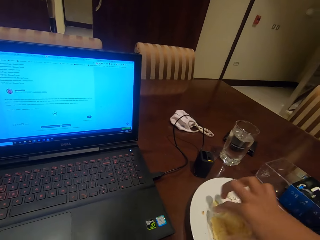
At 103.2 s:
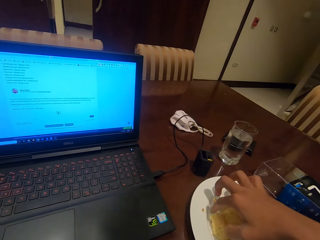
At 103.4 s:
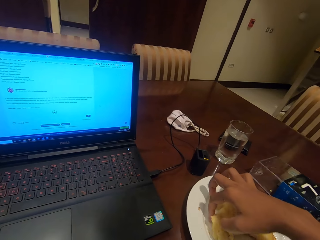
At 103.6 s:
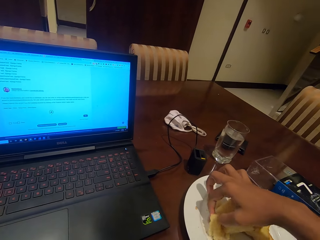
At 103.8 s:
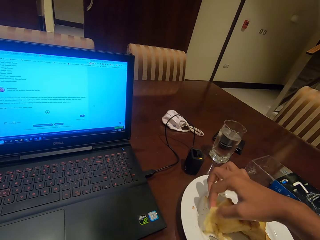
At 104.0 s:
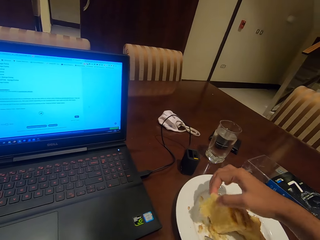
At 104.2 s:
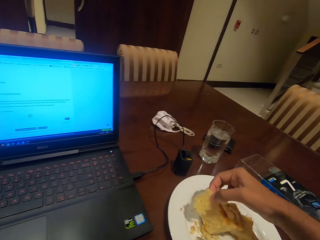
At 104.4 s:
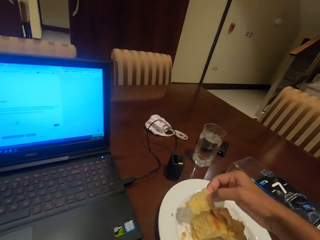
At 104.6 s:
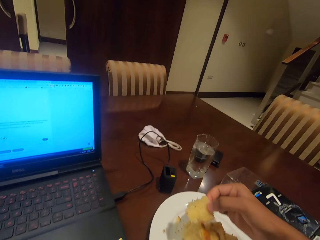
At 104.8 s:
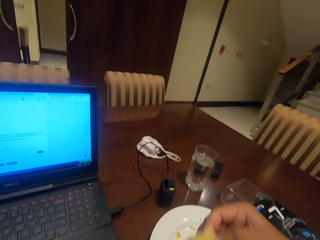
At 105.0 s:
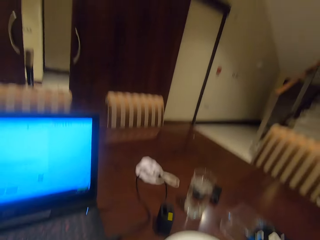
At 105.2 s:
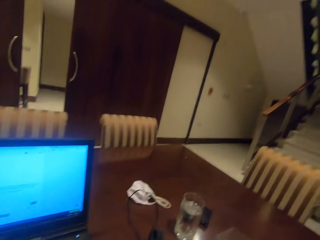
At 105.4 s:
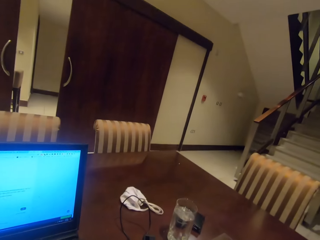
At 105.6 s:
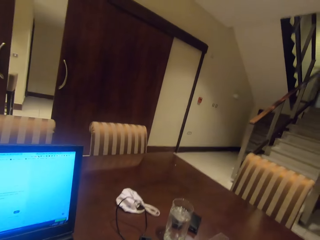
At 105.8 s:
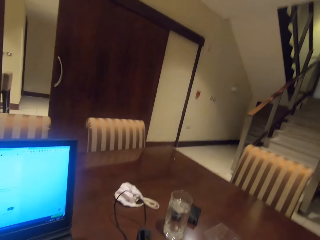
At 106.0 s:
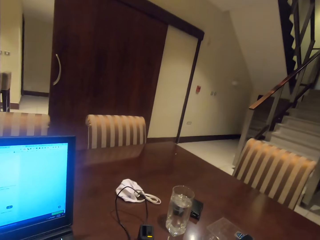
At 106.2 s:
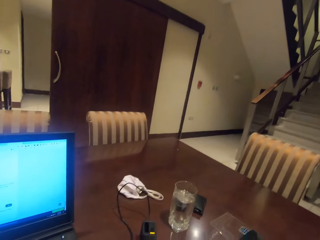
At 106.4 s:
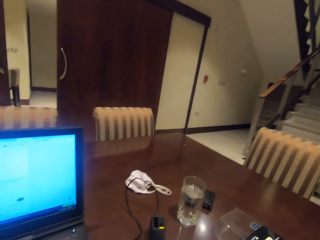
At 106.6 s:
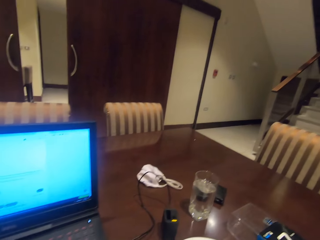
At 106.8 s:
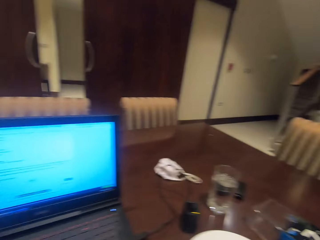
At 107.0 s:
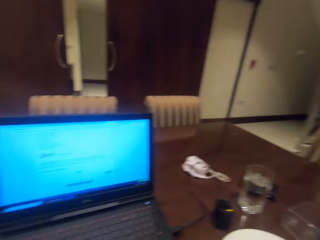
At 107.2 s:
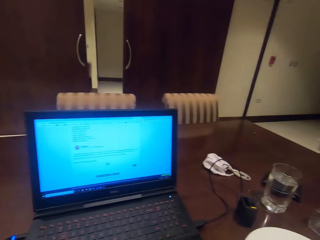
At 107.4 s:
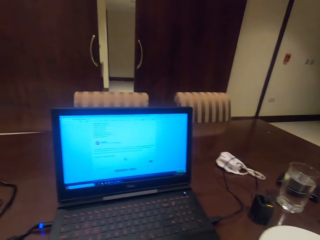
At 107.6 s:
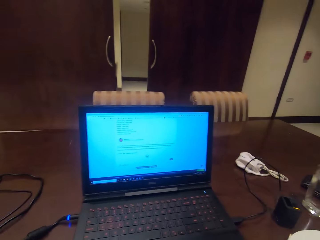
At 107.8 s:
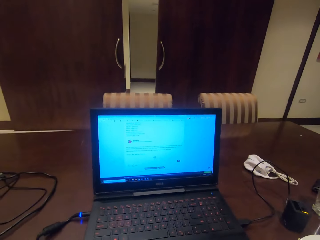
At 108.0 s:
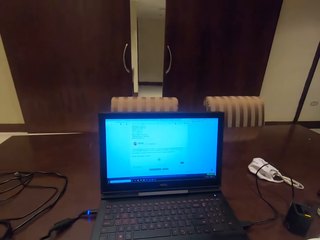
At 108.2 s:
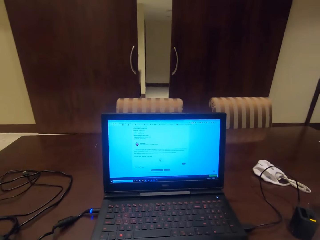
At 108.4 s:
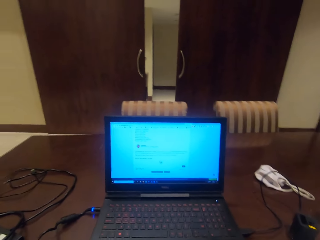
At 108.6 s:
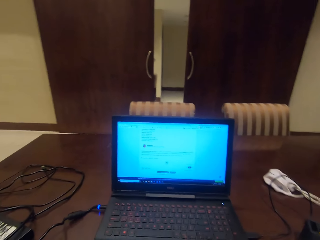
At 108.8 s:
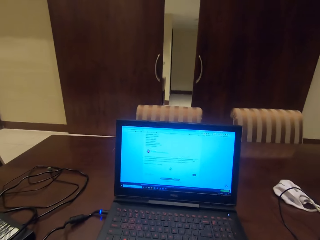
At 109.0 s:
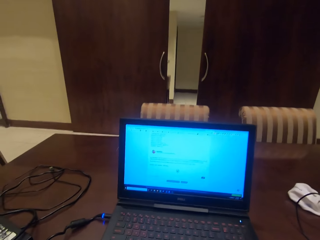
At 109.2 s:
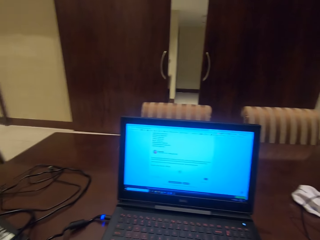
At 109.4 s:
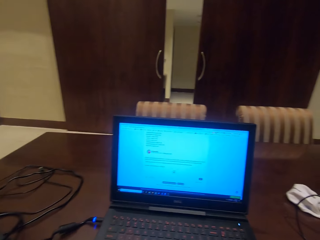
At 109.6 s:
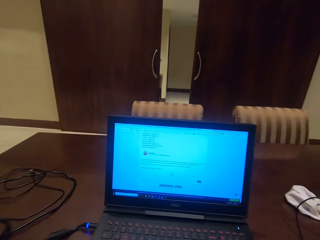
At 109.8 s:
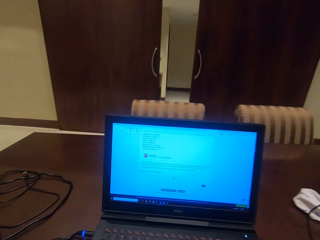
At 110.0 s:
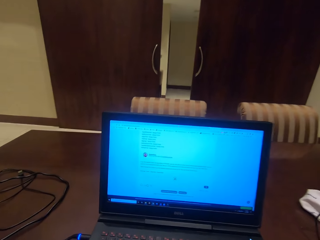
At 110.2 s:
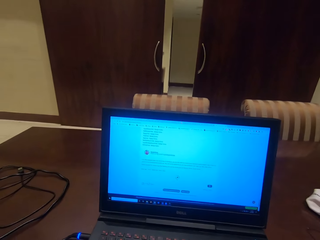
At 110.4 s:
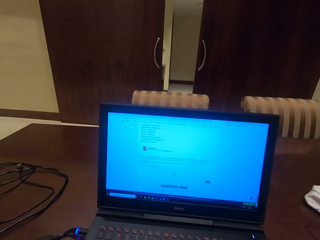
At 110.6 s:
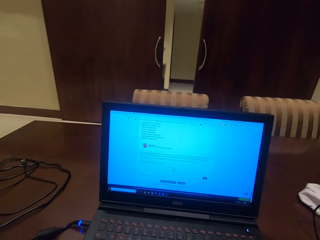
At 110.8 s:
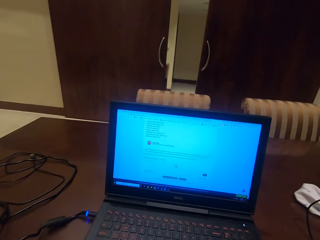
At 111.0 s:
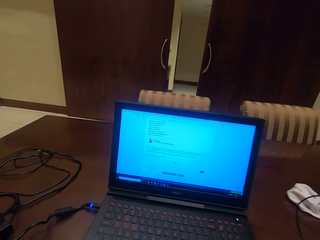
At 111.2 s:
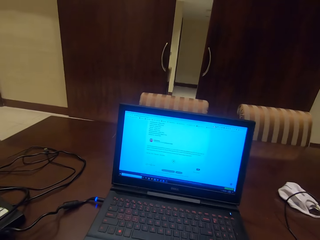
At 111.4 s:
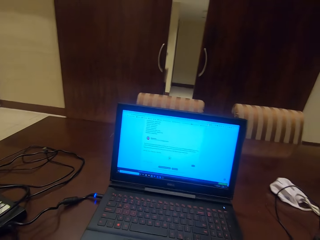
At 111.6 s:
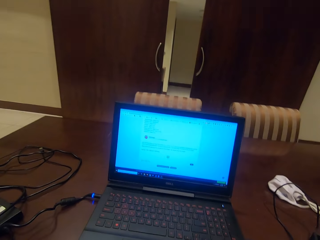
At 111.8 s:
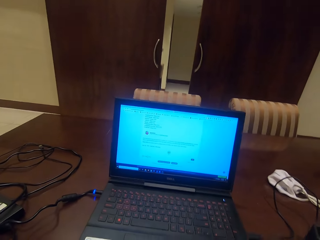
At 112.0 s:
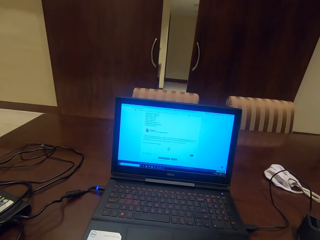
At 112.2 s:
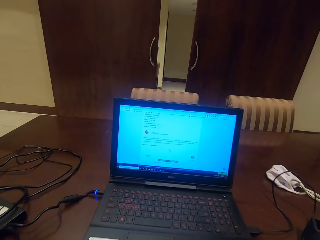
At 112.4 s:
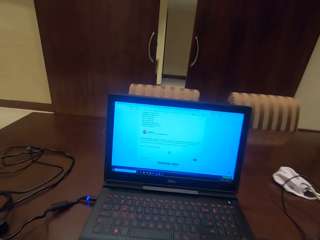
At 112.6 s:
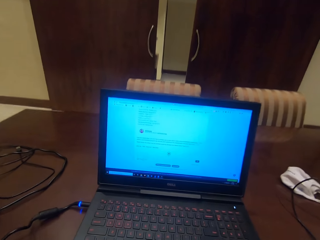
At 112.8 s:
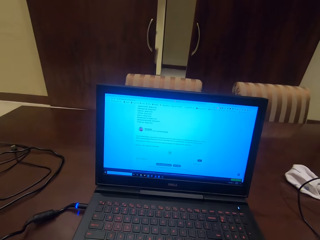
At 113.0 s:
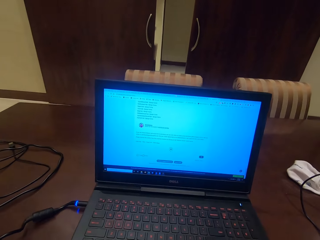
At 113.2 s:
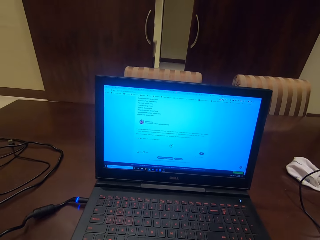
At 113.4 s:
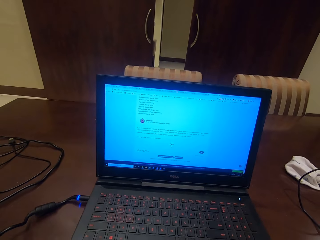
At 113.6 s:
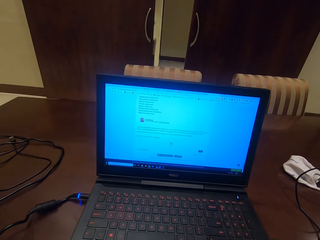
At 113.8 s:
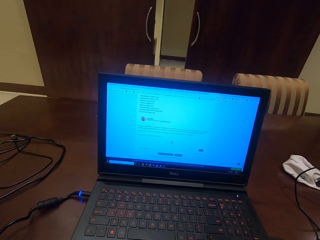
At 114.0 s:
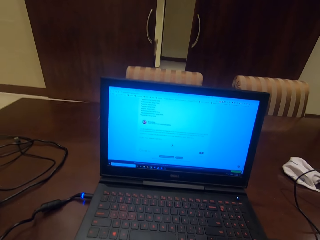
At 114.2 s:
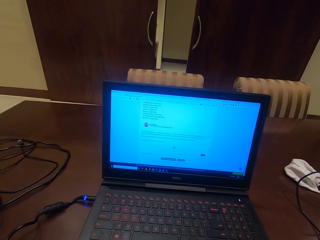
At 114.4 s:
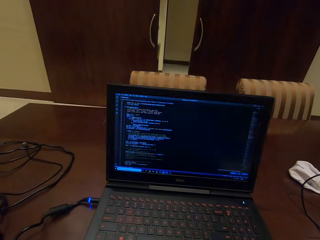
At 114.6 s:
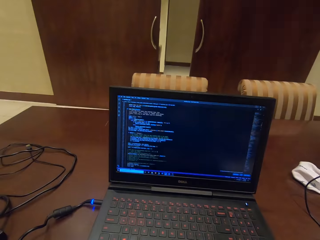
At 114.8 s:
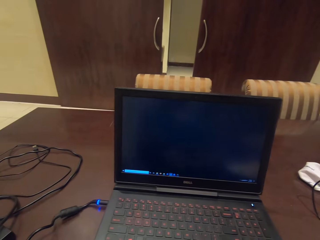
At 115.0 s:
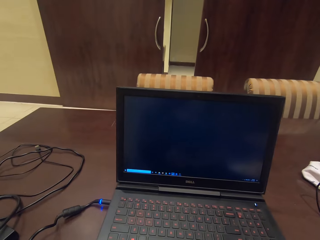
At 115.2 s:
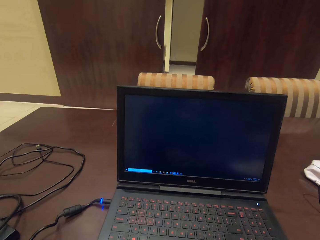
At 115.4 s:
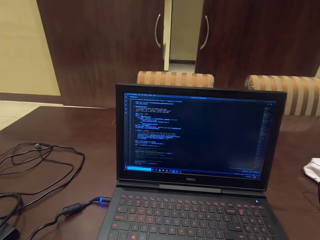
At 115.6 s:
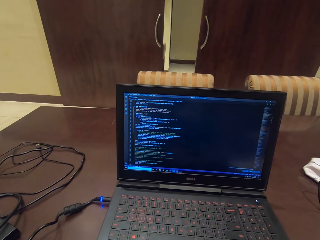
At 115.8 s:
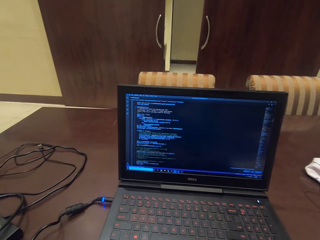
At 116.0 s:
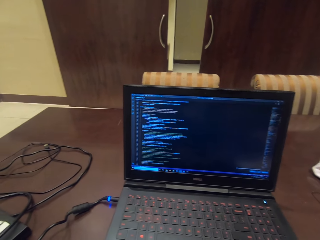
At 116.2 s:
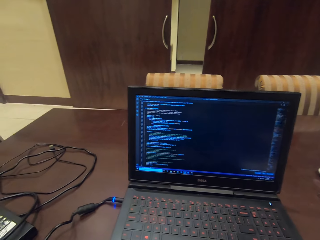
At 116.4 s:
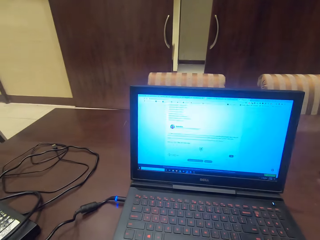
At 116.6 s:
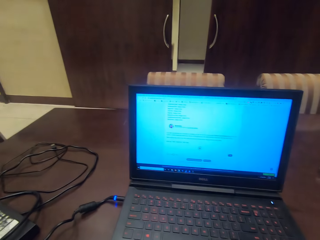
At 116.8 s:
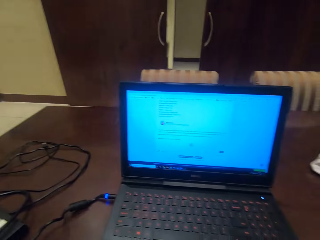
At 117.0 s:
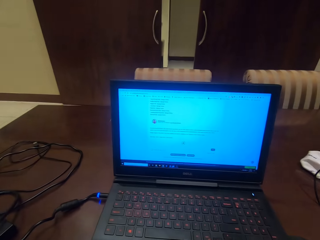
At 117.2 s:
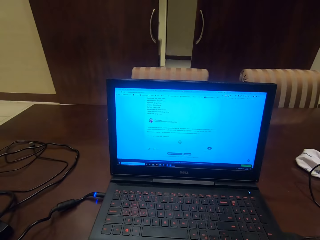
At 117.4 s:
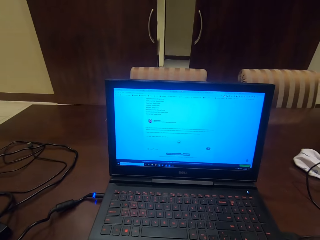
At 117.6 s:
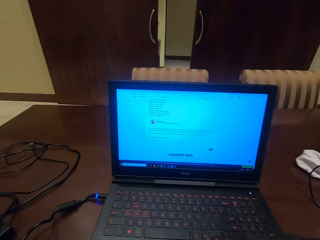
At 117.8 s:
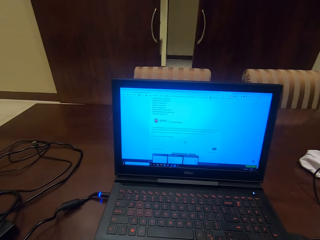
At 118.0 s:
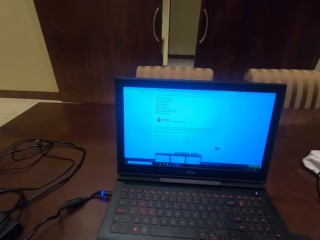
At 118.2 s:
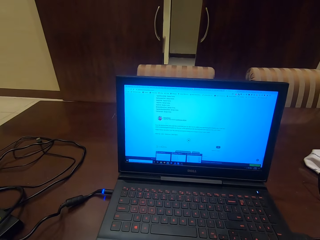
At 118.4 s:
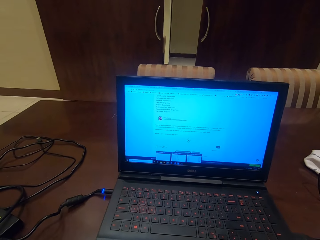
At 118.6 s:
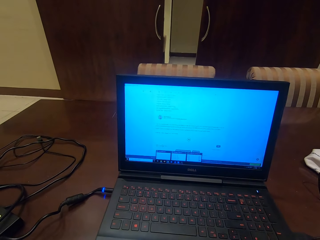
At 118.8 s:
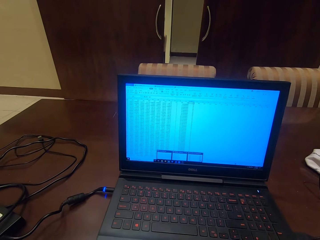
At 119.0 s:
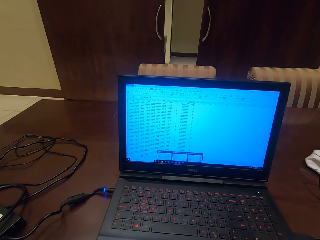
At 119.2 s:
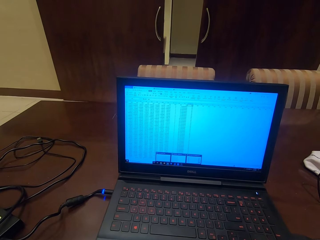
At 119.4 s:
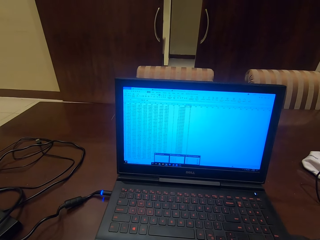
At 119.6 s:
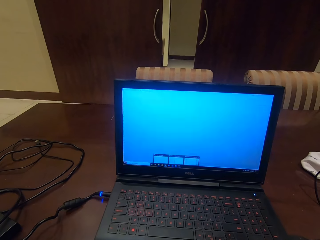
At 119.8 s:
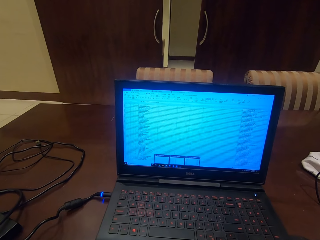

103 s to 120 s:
The camera wearer picks the cake slice on the plate. He eats the cake. He goes through his laptop.

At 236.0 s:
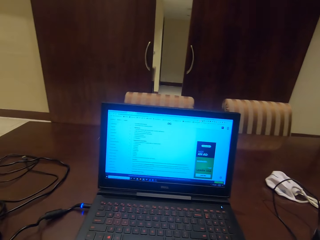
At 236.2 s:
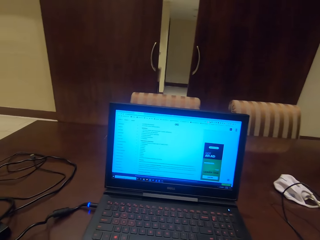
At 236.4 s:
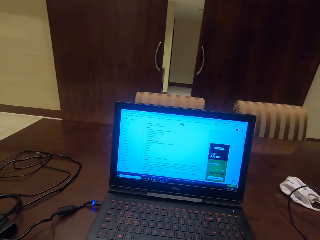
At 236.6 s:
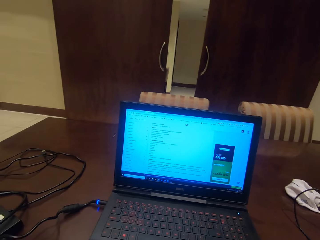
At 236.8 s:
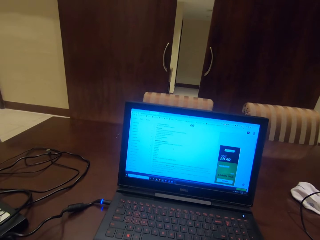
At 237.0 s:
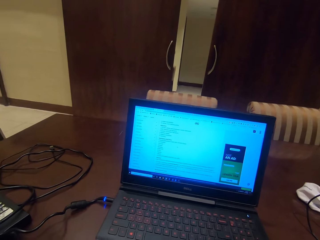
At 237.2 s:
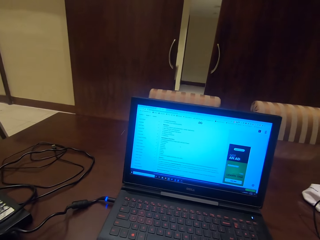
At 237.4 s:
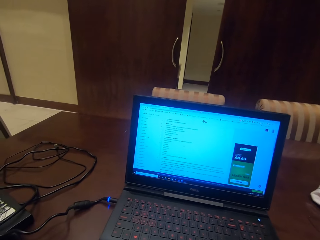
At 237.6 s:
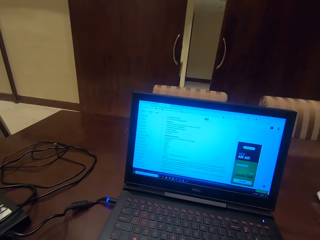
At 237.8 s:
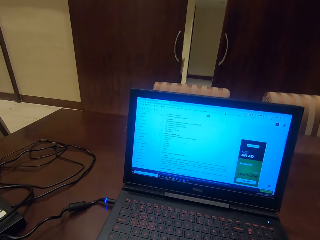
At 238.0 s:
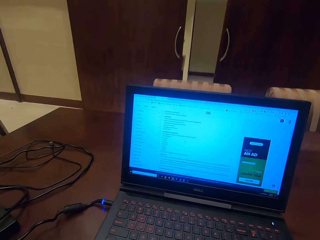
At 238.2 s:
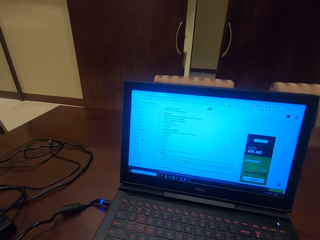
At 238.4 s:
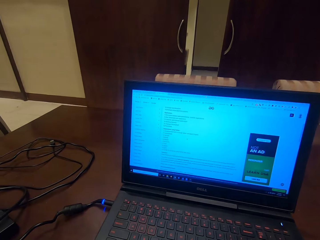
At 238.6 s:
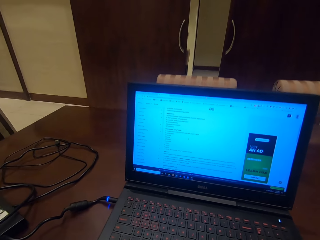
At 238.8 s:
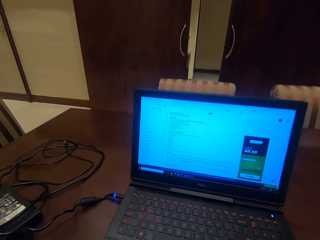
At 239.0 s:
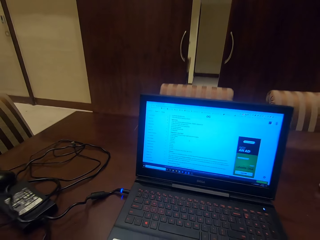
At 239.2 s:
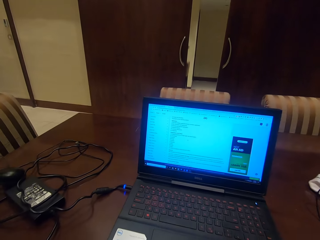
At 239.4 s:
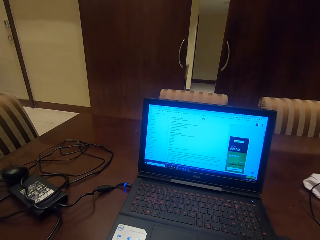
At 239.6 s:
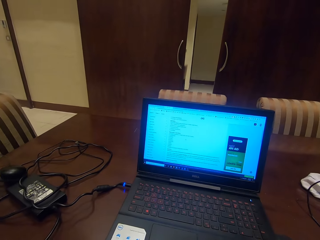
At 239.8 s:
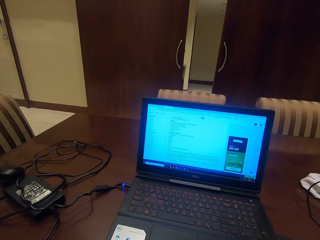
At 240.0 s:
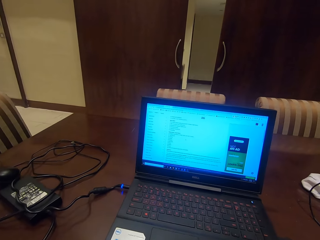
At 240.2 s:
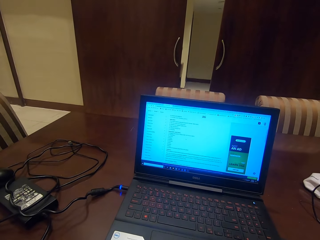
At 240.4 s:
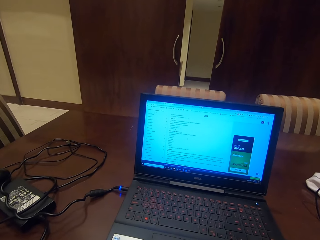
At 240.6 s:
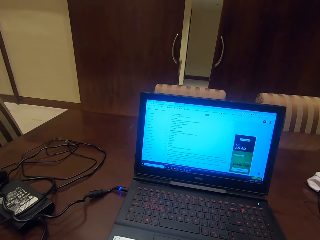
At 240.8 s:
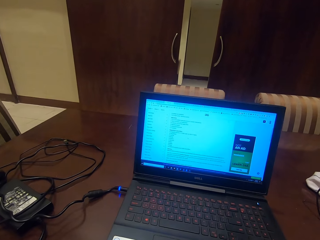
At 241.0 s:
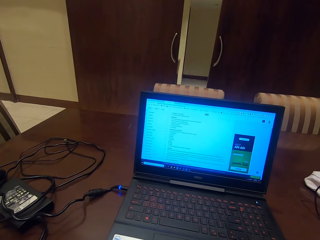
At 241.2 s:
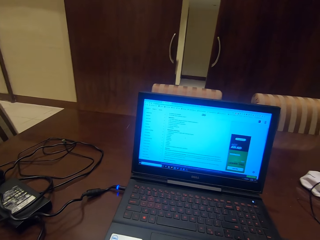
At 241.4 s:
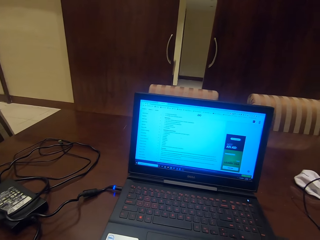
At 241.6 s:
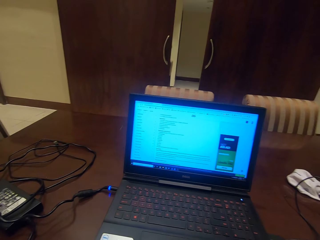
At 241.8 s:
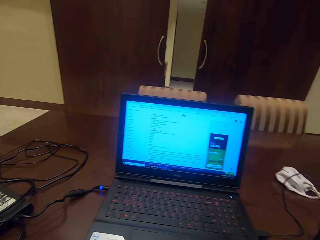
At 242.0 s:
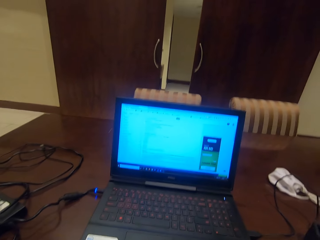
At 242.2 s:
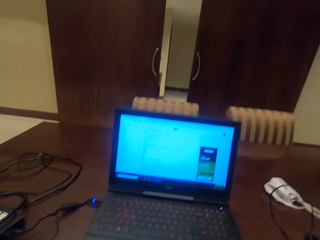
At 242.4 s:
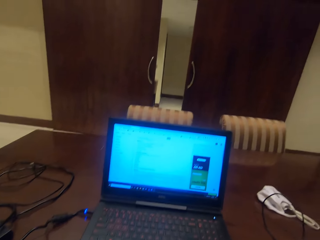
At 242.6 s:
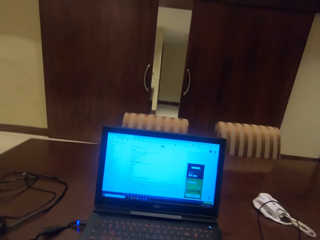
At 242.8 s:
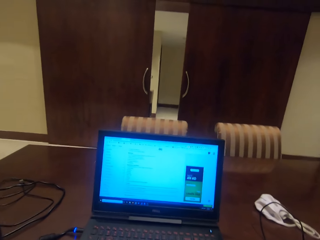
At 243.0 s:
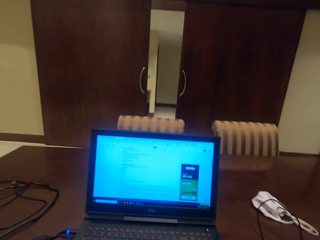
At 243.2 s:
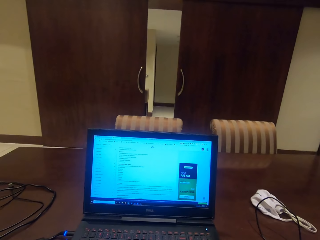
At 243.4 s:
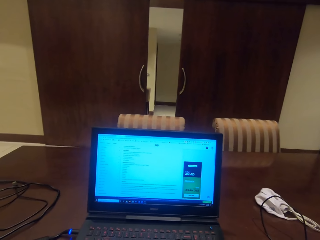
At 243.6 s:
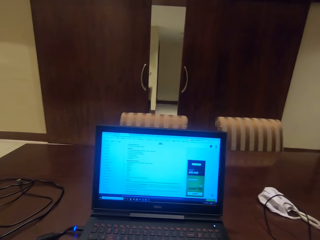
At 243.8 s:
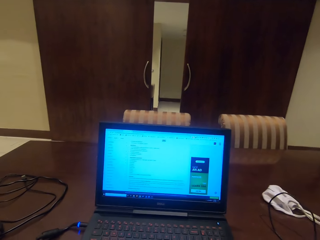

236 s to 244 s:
The camera wearer looks at the laptop.
